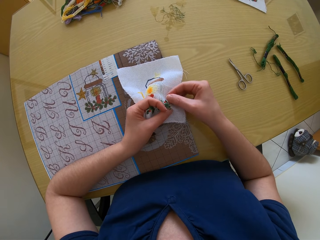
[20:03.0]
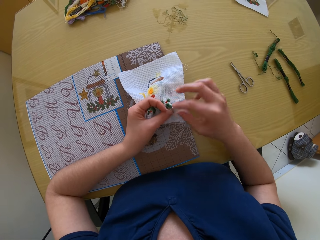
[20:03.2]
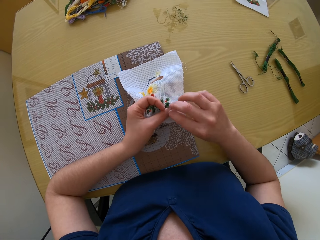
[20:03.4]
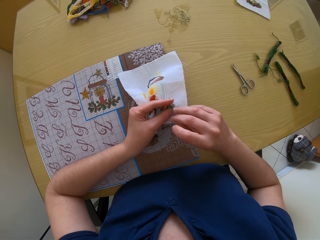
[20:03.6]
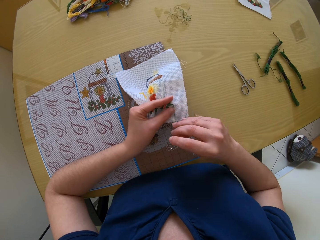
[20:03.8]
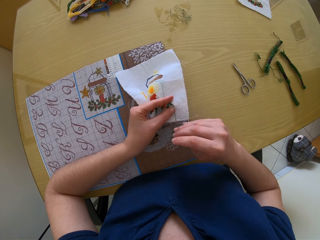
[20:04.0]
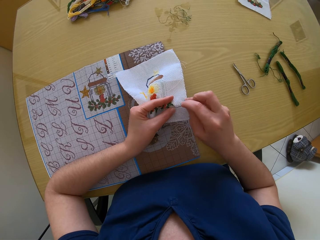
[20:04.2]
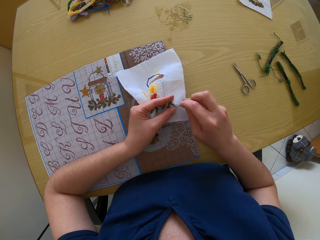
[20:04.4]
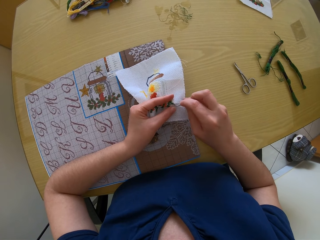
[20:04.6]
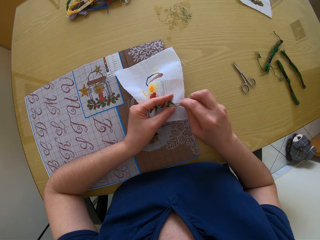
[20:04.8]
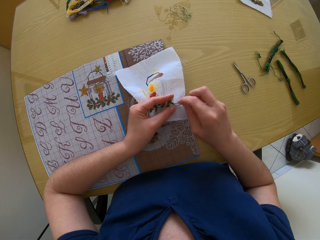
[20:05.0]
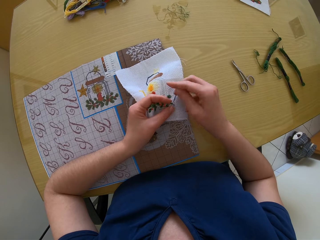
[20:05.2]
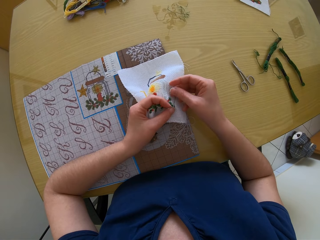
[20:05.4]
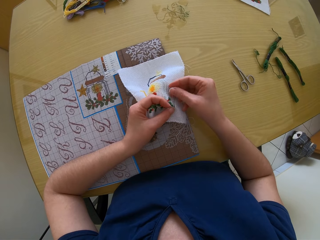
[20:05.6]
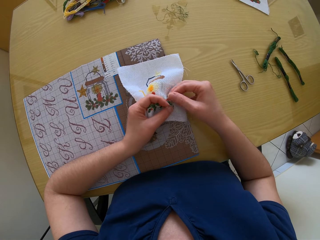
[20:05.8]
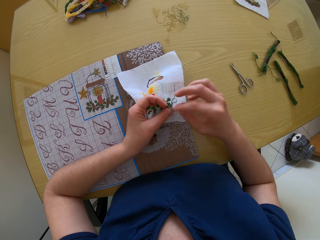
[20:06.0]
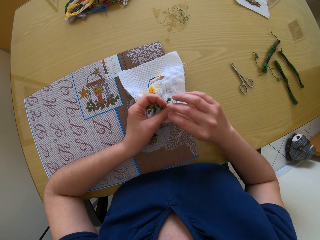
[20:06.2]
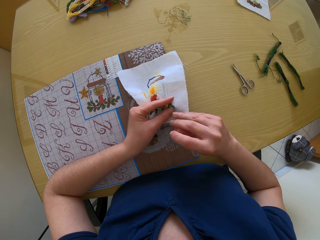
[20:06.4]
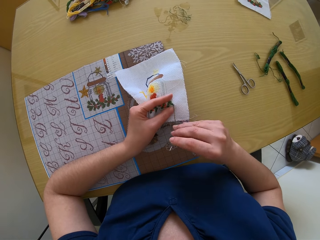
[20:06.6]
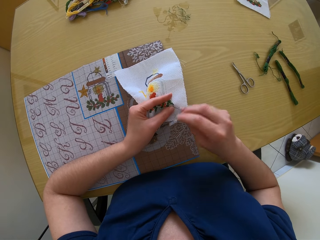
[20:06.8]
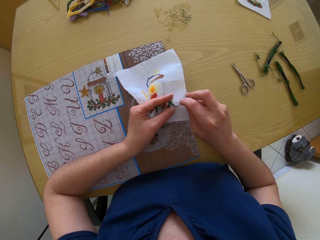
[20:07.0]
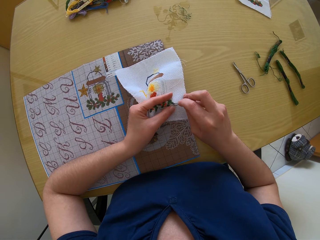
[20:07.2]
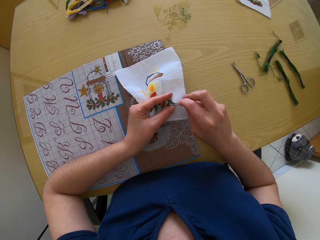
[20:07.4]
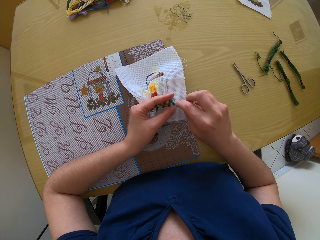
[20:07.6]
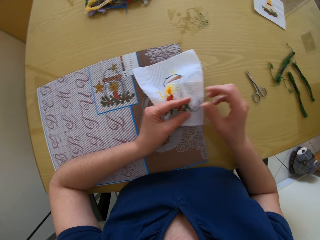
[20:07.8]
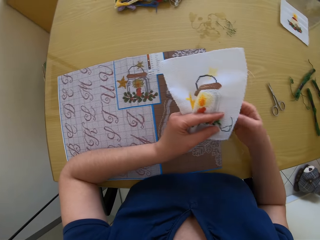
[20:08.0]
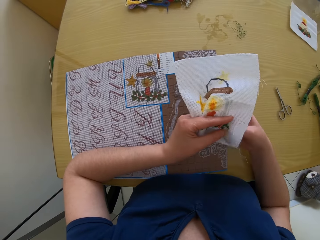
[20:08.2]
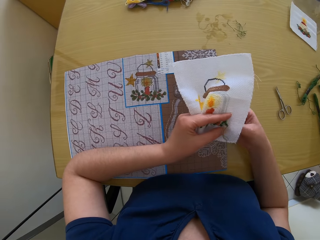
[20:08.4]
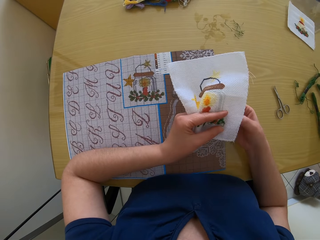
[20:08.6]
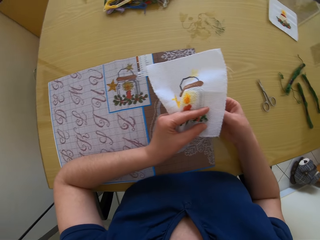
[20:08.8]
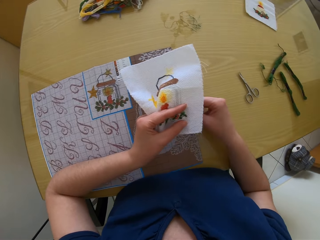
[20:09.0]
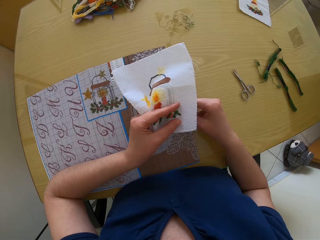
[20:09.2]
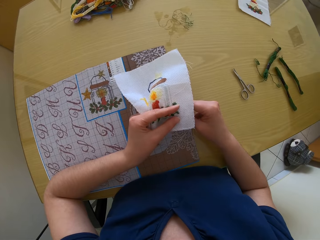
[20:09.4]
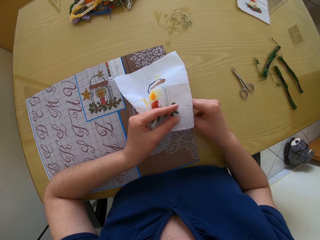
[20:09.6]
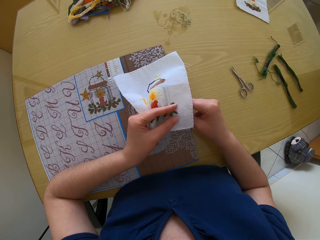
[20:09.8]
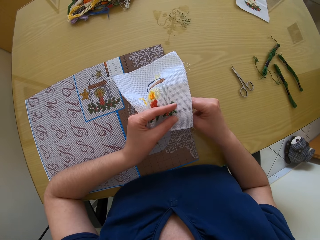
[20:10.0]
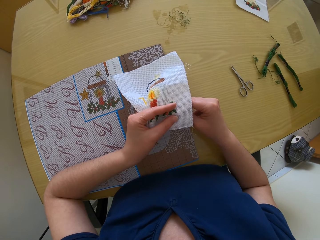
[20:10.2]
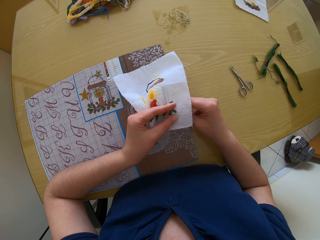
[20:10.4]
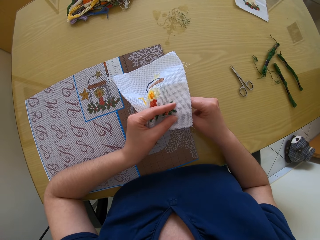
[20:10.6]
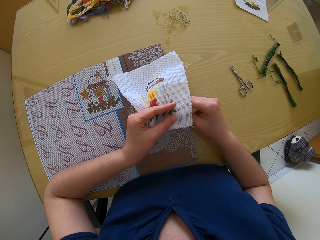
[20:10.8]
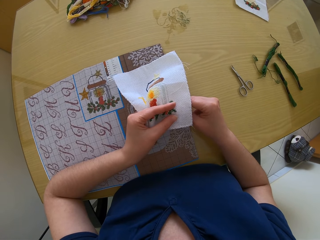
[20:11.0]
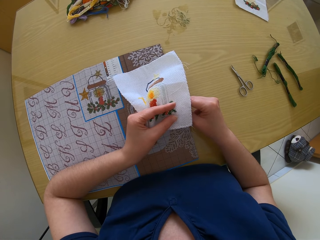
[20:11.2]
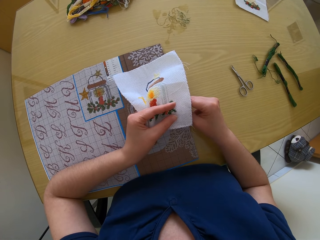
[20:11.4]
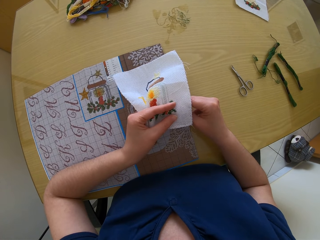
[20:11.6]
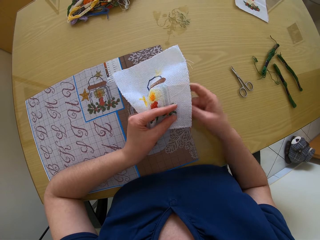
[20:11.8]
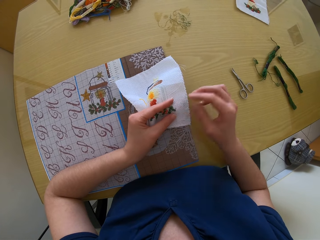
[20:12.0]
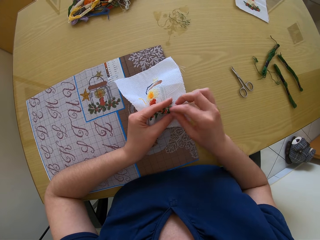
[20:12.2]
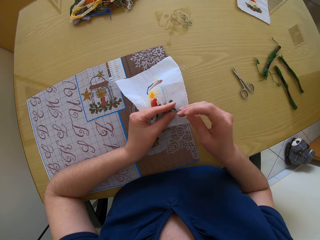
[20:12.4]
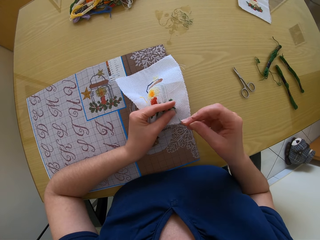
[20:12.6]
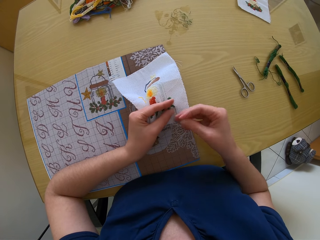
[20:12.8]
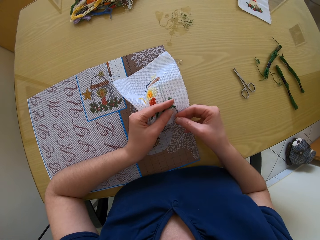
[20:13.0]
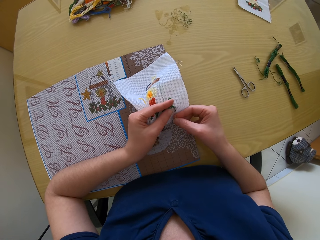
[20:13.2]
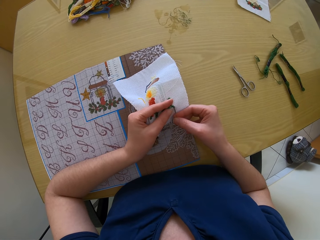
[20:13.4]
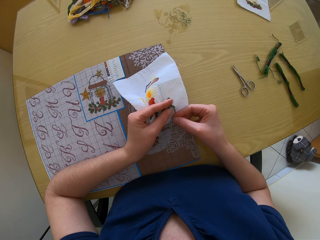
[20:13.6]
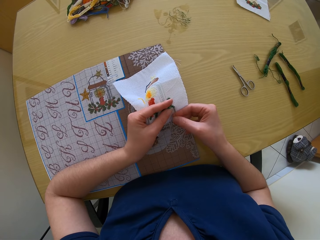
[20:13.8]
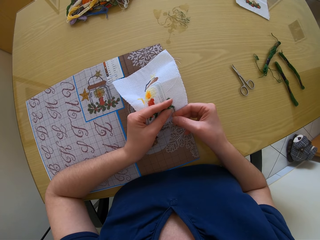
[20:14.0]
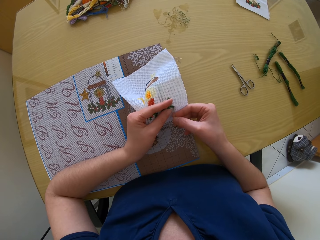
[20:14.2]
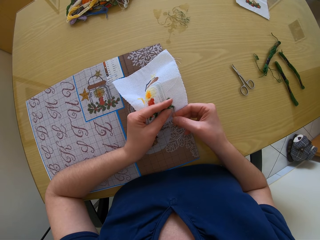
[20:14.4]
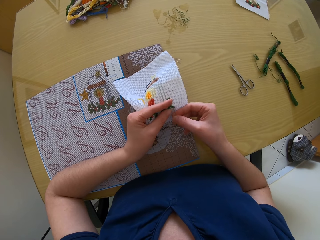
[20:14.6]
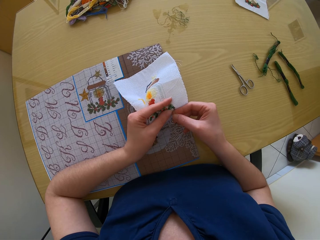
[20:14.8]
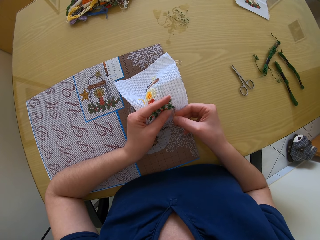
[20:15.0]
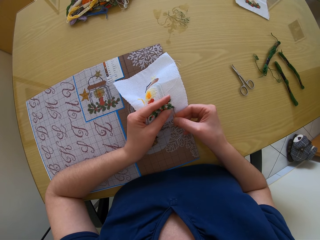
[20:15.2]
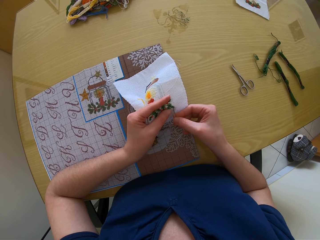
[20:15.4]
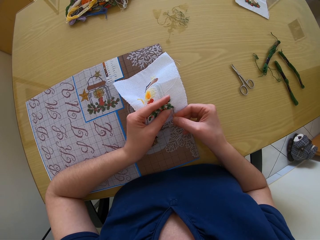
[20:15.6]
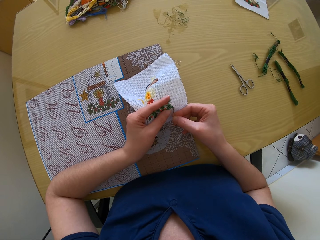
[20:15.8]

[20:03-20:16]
The camera wearer pulls the sewing thread. They put the needle on the cloth. They pull the sewing thread. They put the needle on the cloth. They pull the sewing thread. They put the needle on the cloth. They pull the sewing thread. They put the needle on the cloth.

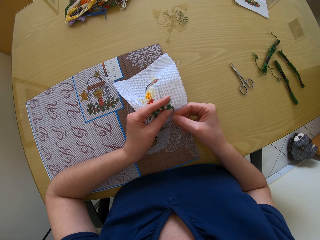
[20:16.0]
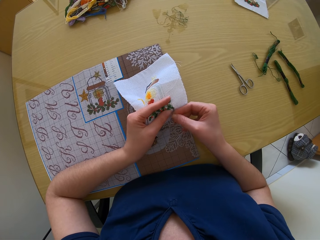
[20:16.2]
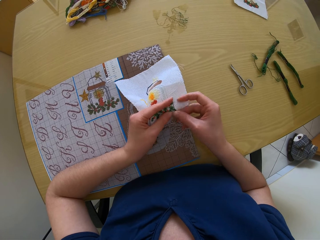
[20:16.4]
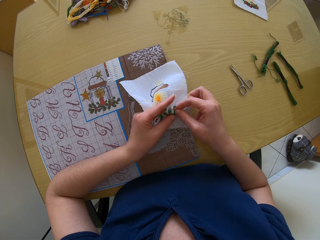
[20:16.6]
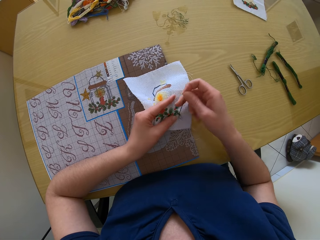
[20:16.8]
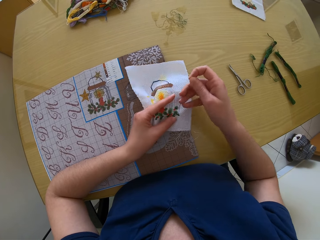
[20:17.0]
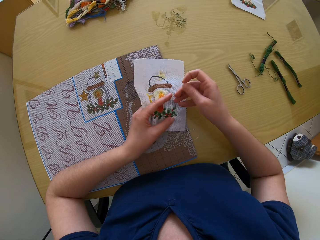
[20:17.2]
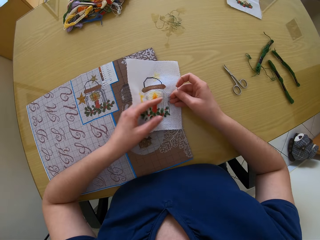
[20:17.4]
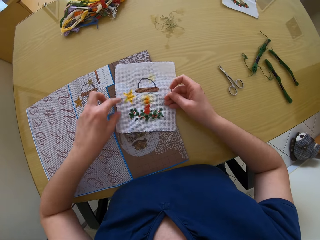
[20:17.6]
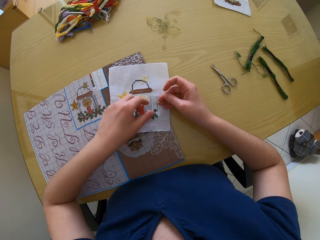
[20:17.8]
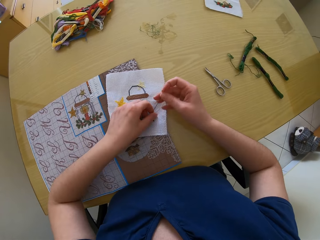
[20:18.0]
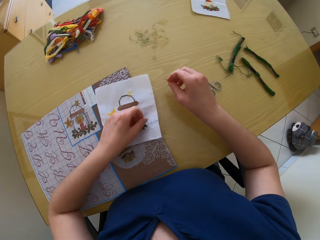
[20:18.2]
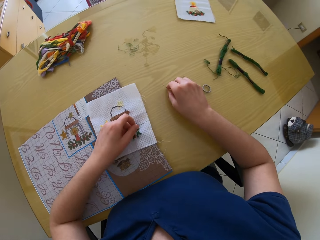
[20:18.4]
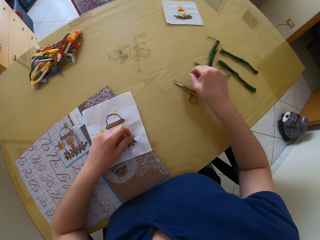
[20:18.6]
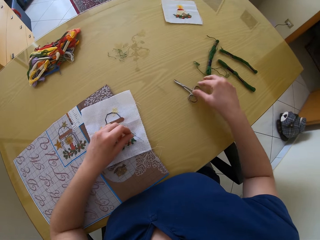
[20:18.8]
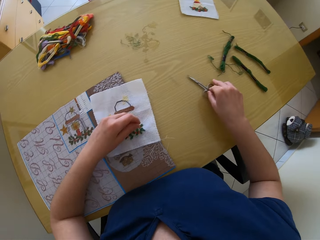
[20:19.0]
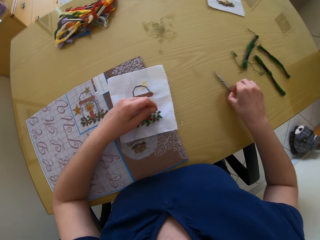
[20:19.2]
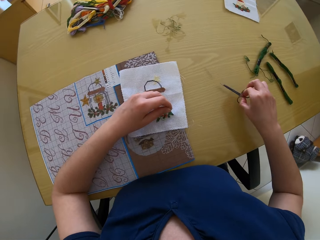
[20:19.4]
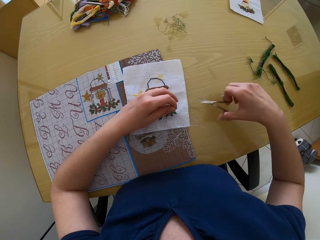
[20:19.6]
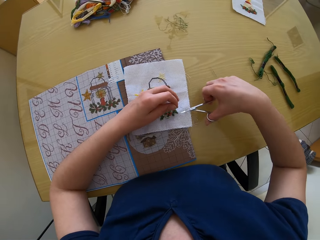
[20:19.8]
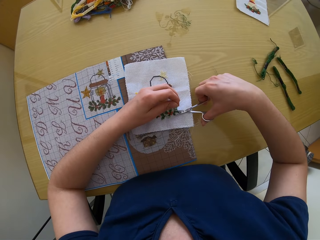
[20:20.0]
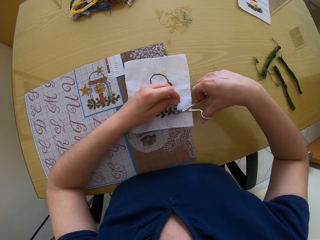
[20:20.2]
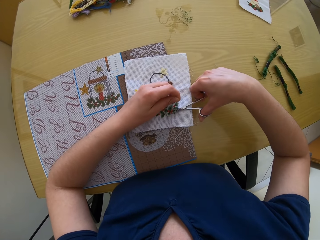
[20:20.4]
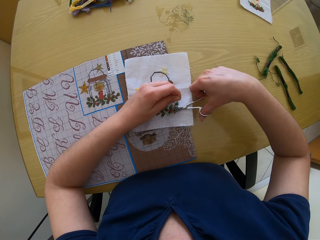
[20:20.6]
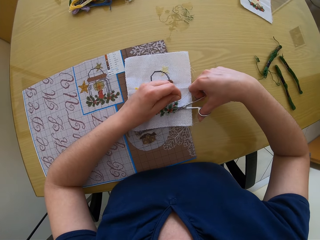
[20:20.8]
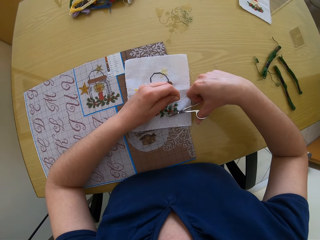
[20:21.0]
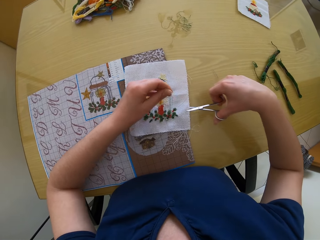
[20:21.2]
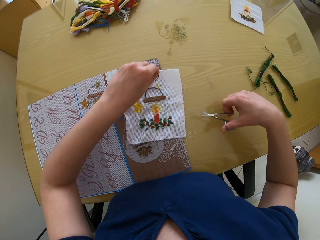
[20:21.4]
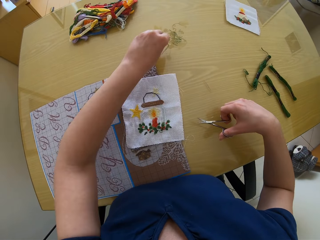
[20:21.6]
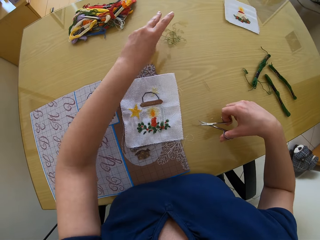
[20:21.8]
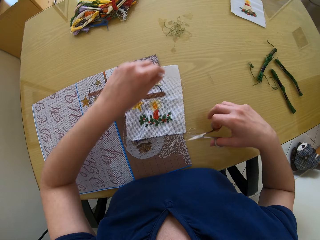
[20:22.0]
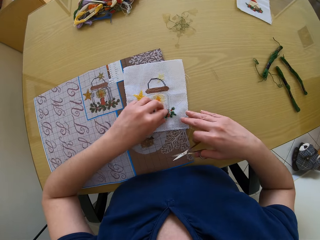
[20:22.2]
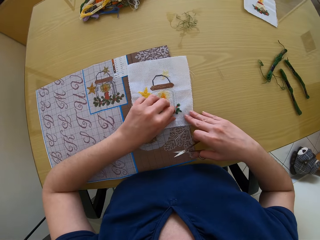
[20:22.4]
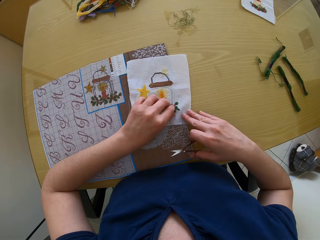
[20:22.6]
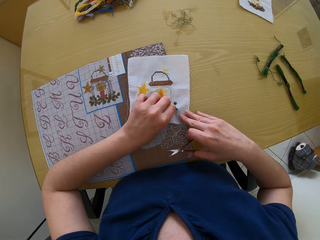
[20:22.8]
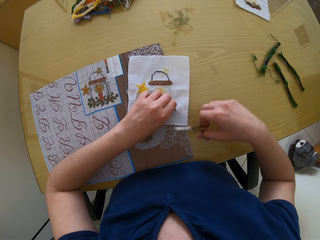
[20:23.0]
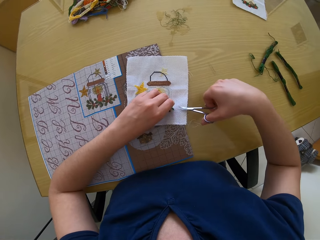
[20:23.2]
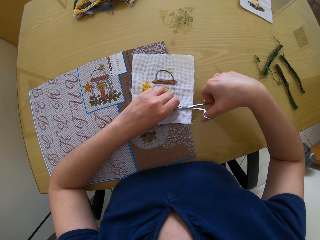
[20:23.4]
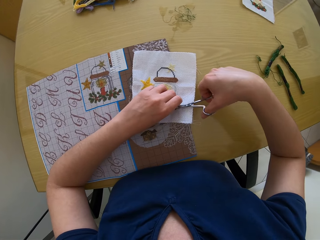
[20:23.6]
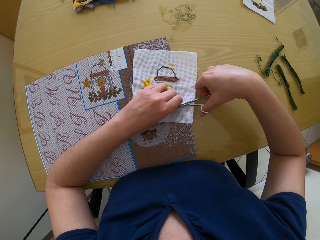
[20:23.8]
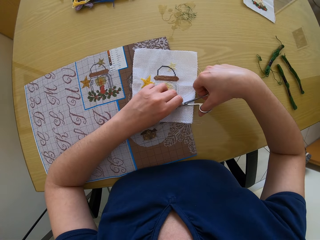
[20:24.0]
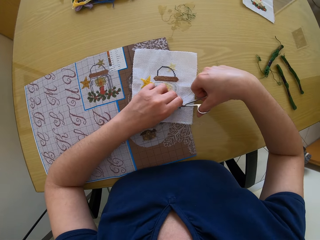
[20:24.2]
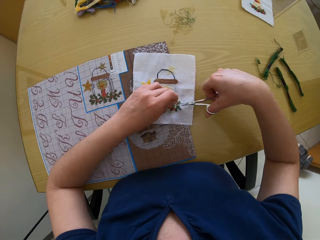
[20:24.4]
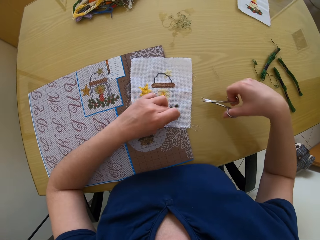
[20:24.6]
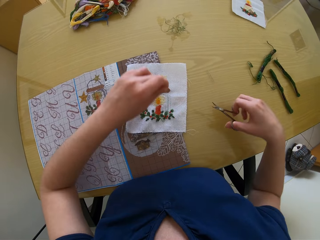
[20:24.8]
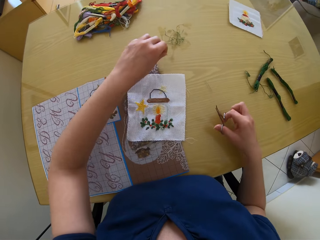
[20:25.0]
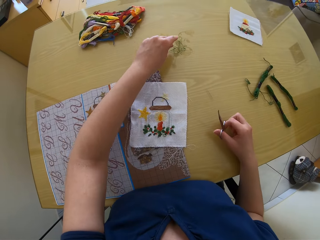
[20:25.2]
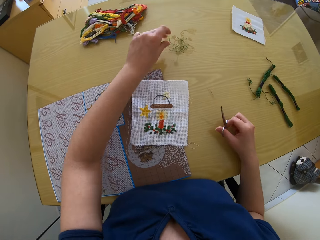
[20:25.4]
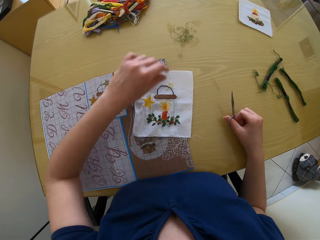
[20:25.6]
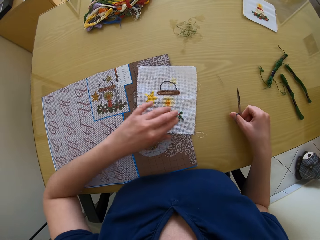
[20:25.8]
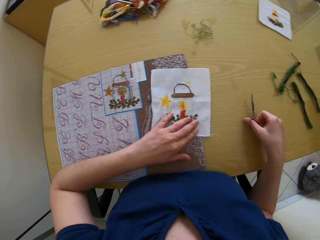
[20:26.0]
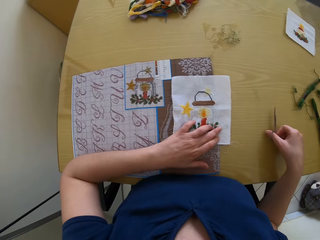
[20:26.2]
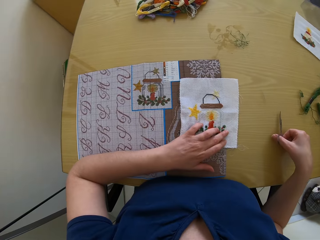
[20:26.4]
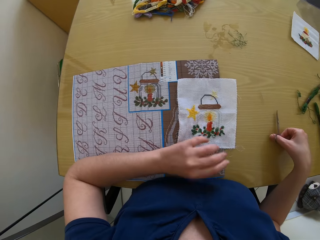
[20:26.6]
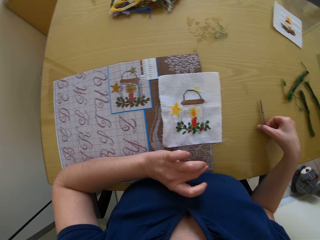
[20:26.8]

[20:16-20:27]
The camera wearer pulls the sewing thread. She drops the embroidery in her left hand on the work table. She holds the thread on the embroidery with her left hand. She drops the needle in her right hand on the work table. She takes the scissors on the work table with her right hand. She cuts the thread in her left hand with the scissors in her right hand. She puts the thread in her left hand on the work table. She holds the thread on the embroidery with her left hand. She cuts the thread in her left hand with the scissors in her right hand. She puts the thread in her left hand on the work table. She adjusts the embroidery on the table with her left hand.
